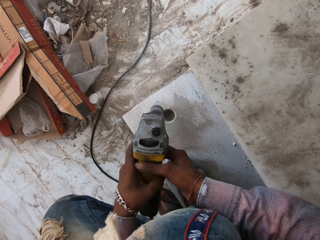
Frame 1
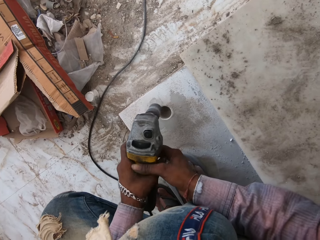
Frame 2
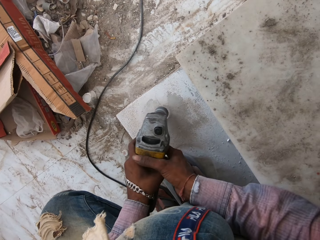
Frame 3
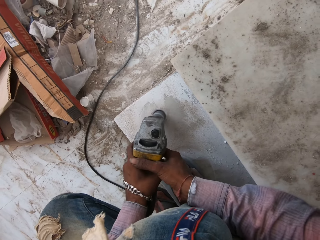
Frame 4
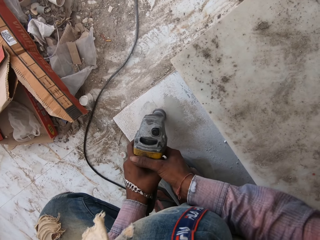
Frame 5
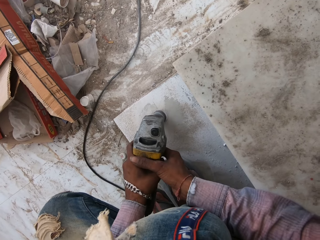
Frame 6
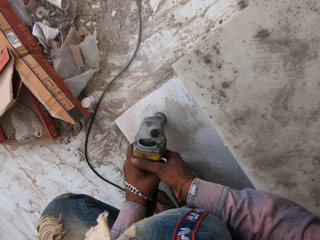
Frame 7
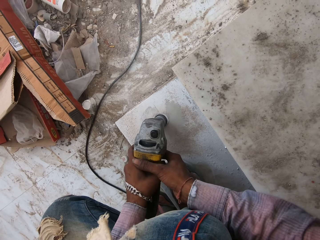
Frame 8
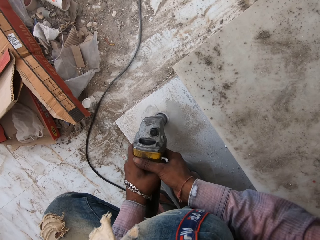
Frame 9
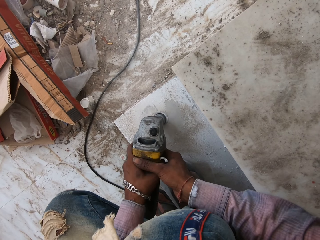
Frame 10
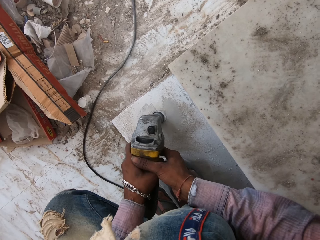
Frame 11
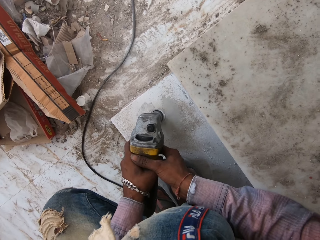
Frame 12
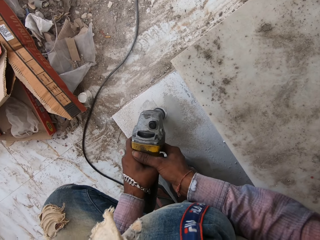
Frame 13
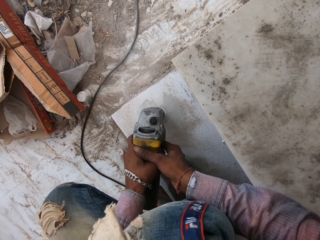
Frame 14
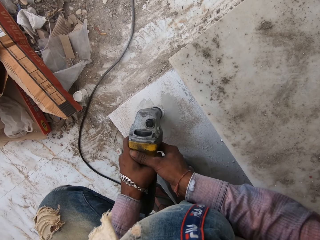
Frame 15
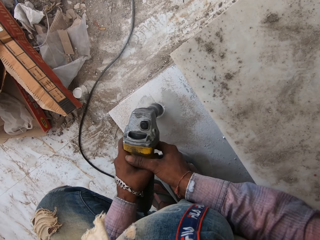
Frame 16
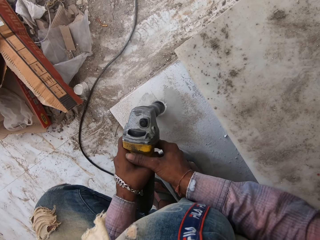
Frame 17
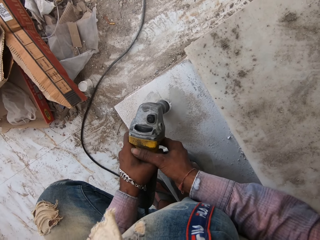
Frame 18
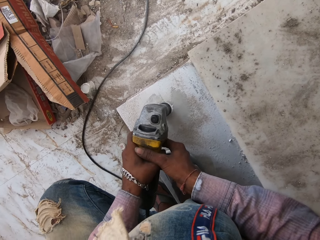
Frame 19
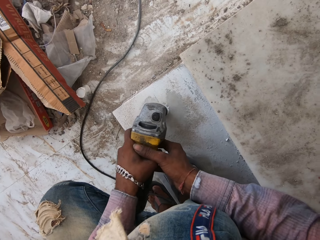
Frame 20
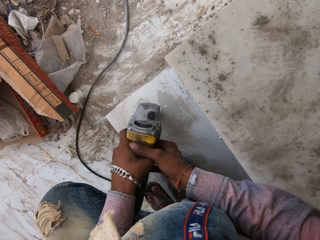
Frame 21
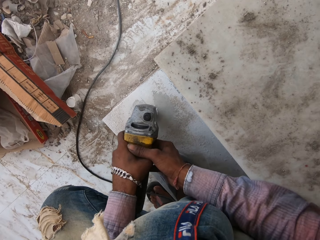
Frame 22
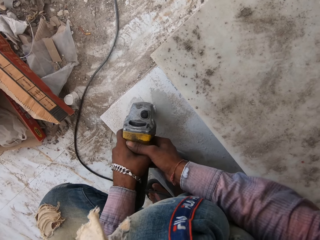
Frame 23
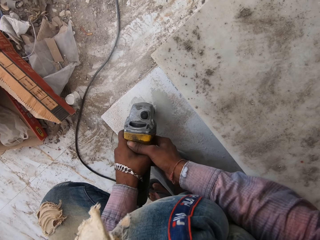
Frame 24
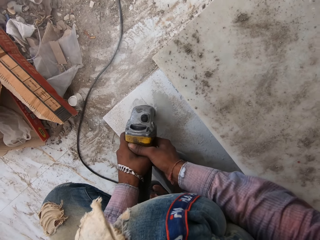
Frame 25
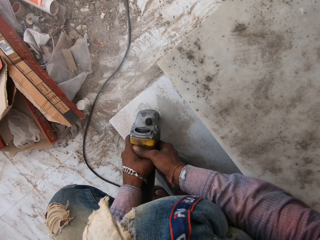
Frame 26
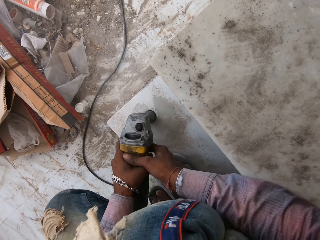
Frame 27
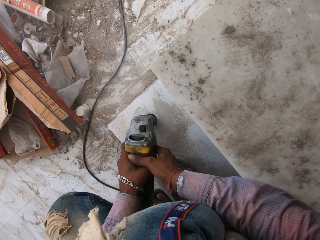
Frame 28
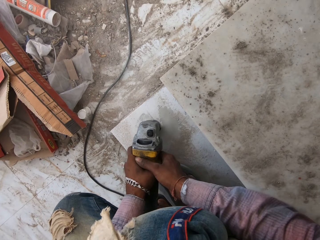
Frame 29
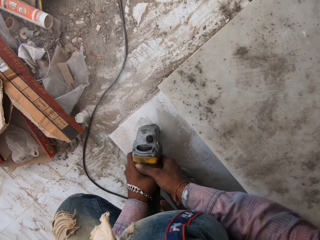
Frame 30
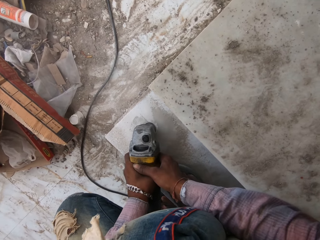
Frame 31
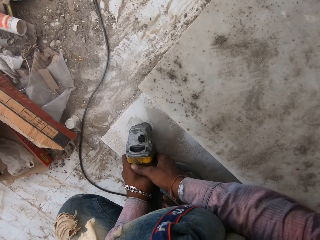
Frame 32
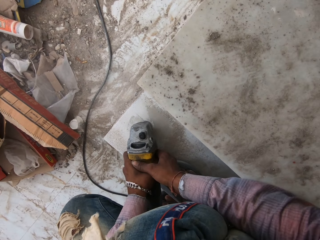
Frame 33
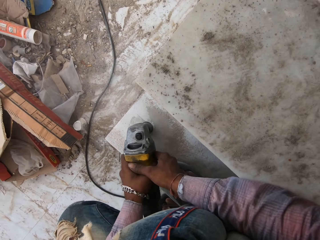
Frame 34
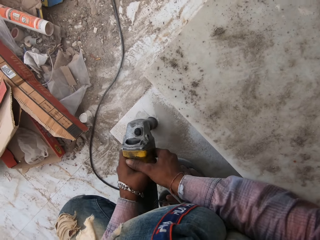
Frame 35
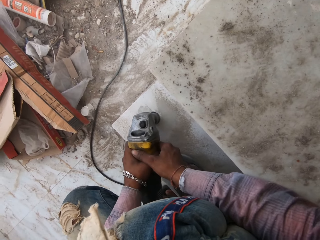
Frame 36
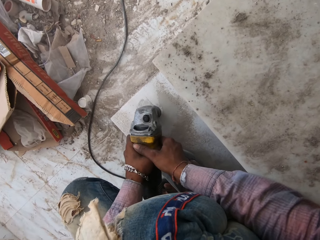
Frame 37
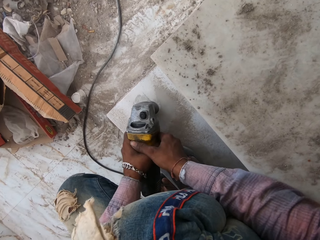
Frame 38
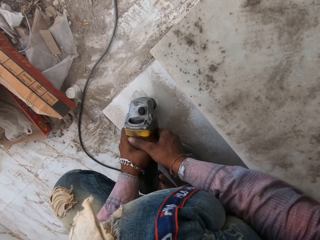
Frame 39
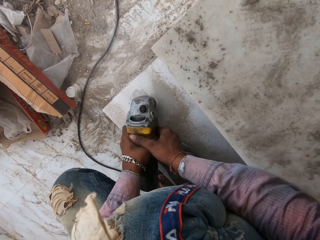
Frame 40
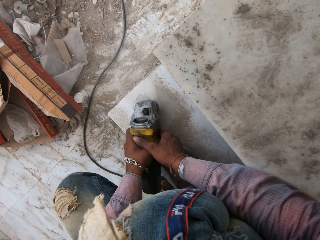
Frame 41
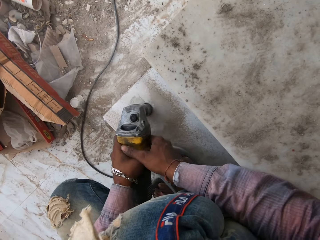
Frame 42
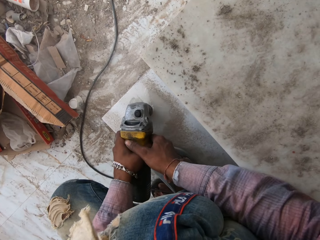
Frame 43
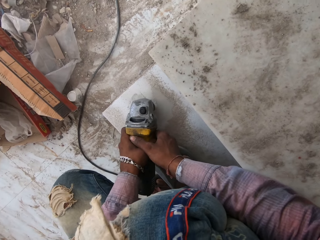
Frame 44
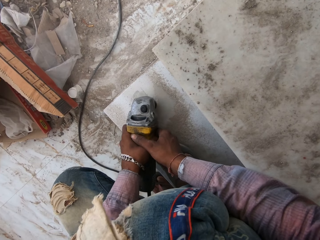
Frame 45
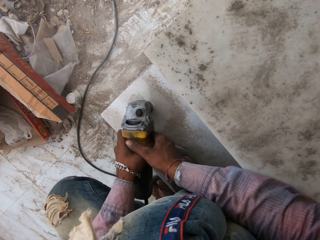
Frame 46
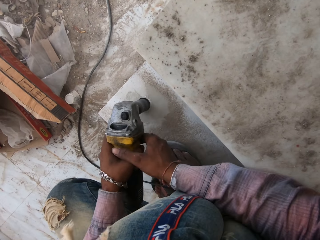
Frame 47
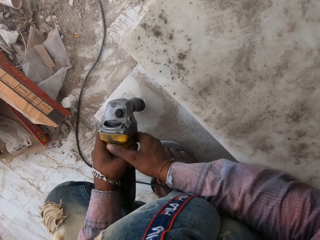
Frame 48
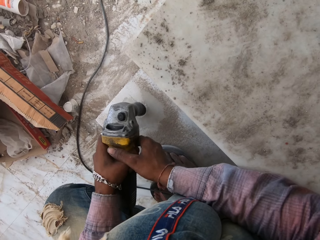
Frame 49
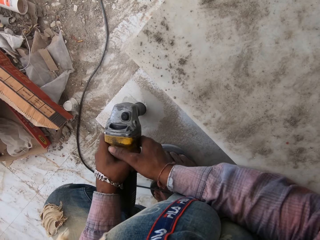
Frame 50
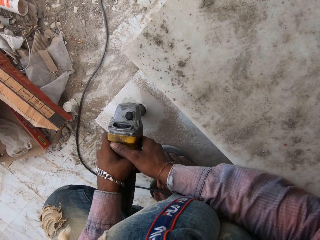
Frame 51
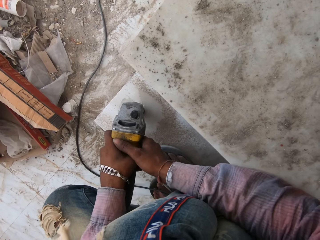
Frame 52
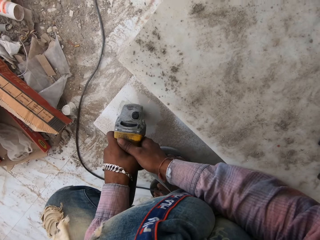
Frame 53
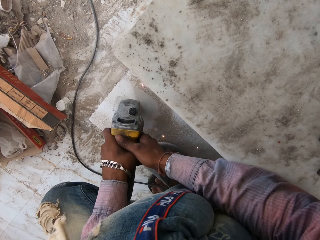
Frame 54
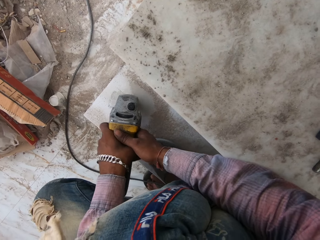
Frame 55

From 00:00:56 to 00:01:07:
The camera wearer drills a hole on the floor or stringer of the stairs with a drilling machine.

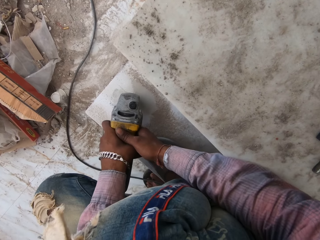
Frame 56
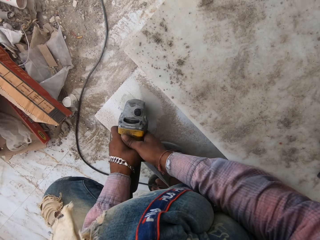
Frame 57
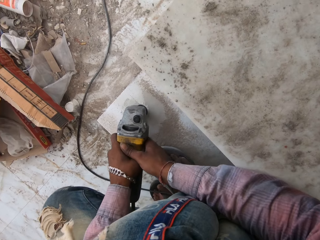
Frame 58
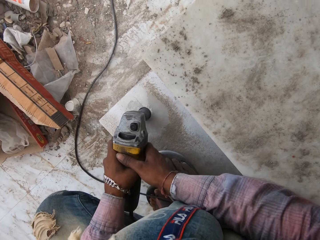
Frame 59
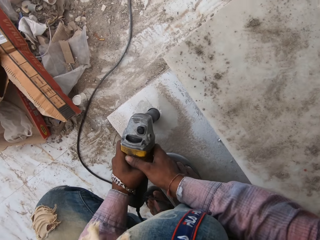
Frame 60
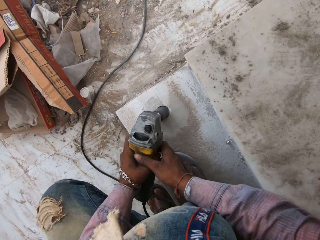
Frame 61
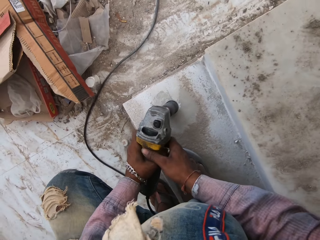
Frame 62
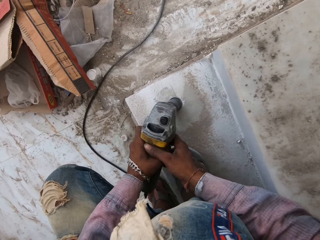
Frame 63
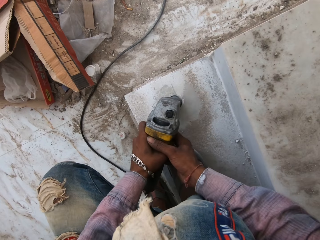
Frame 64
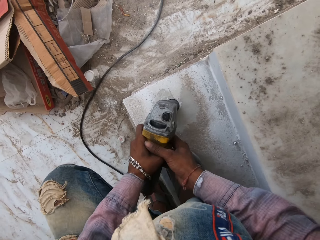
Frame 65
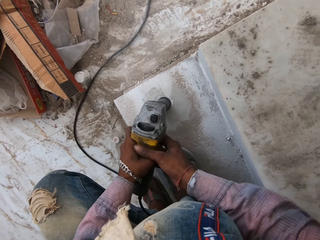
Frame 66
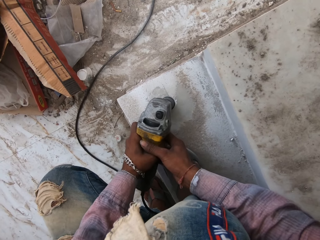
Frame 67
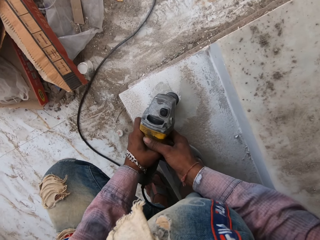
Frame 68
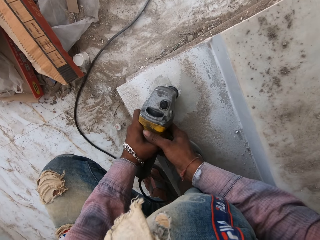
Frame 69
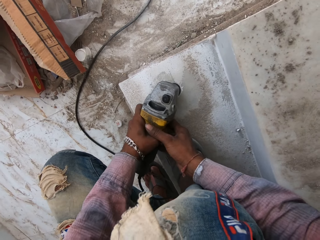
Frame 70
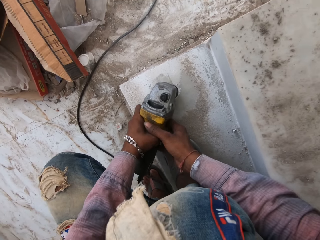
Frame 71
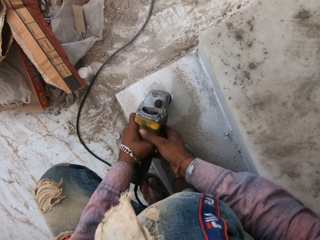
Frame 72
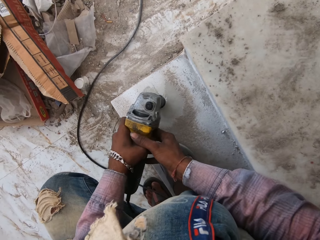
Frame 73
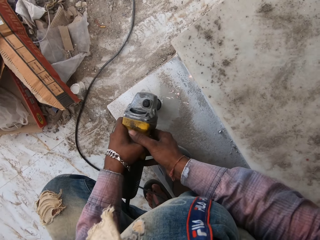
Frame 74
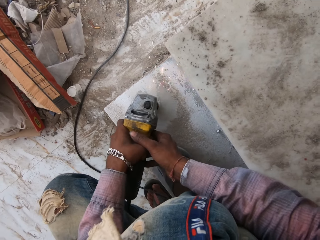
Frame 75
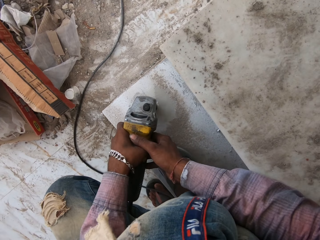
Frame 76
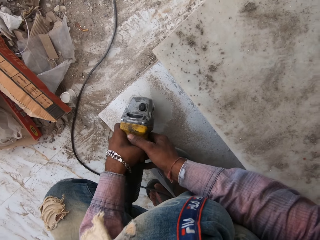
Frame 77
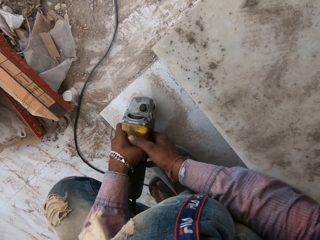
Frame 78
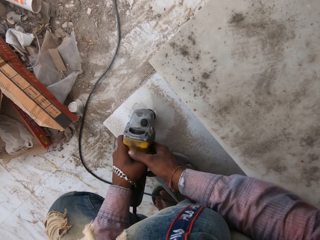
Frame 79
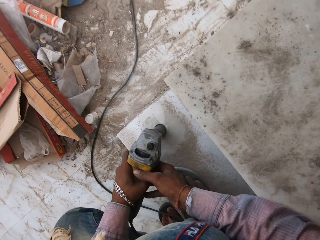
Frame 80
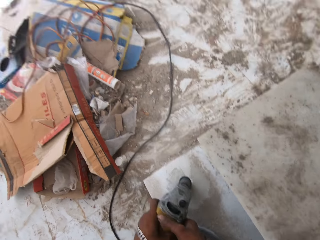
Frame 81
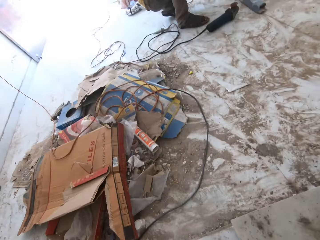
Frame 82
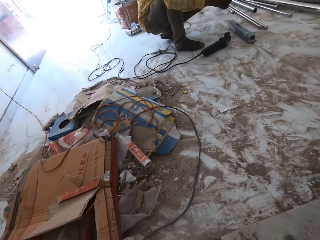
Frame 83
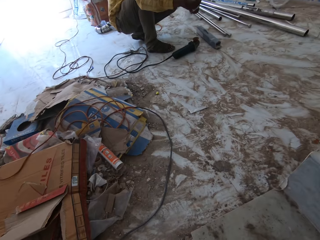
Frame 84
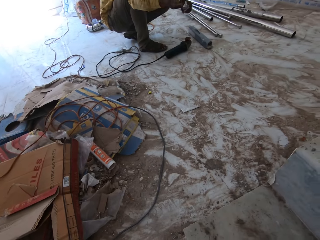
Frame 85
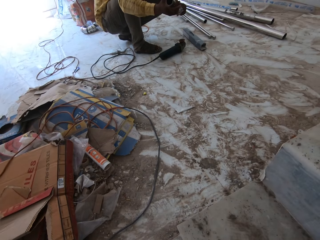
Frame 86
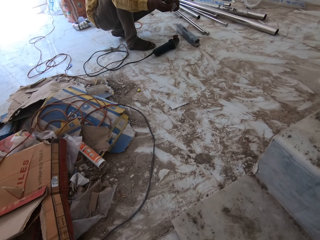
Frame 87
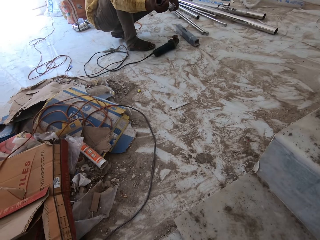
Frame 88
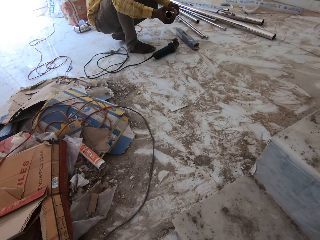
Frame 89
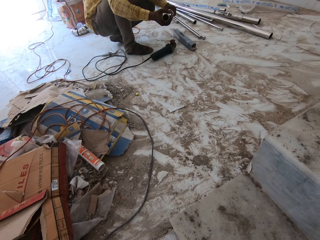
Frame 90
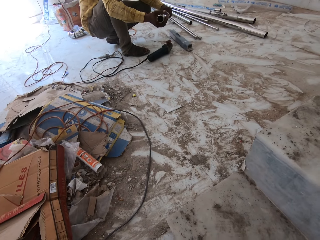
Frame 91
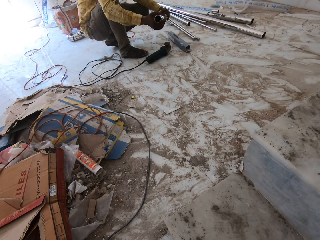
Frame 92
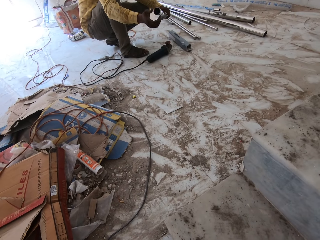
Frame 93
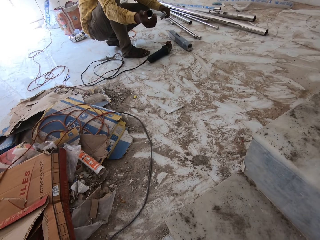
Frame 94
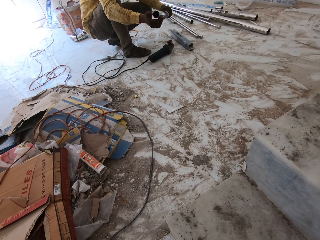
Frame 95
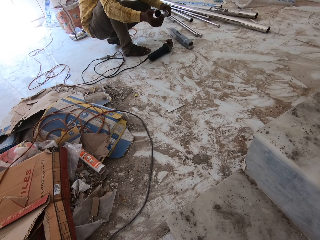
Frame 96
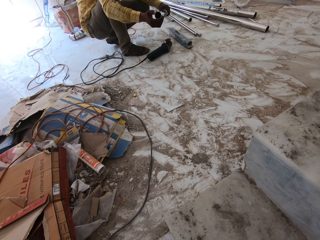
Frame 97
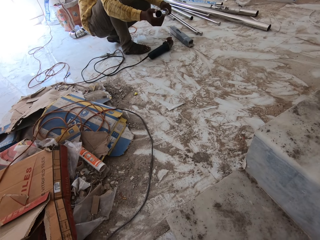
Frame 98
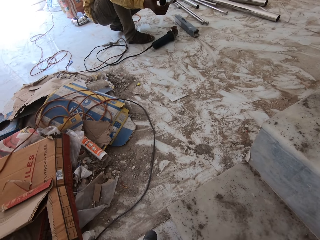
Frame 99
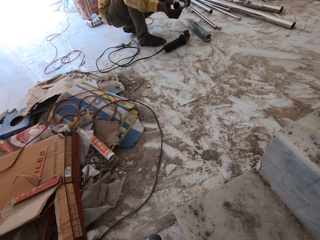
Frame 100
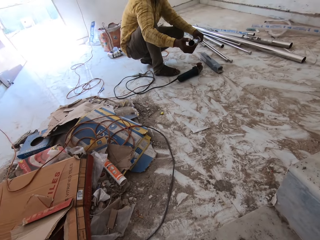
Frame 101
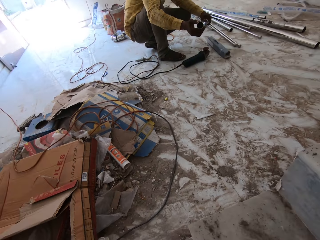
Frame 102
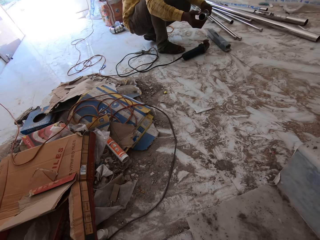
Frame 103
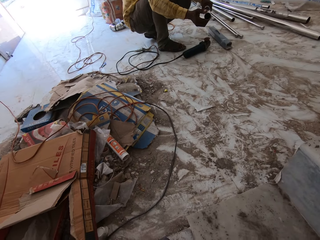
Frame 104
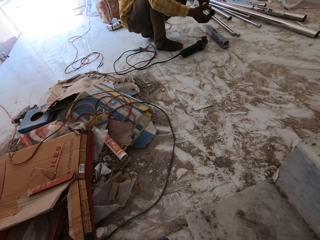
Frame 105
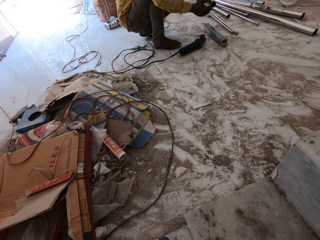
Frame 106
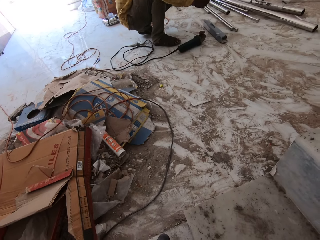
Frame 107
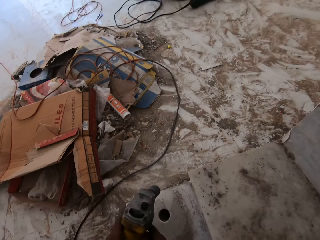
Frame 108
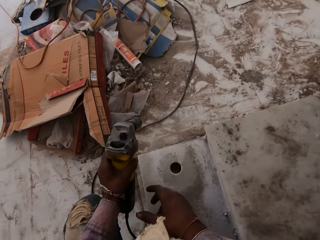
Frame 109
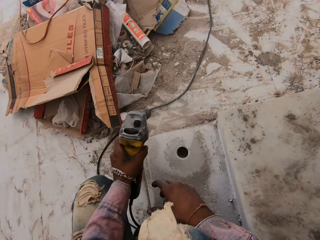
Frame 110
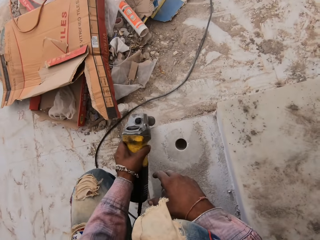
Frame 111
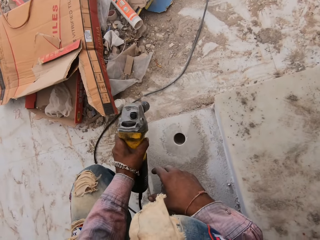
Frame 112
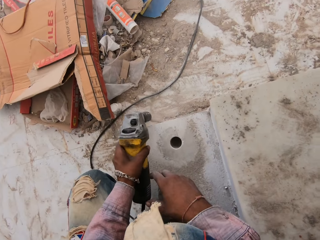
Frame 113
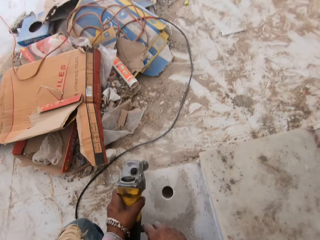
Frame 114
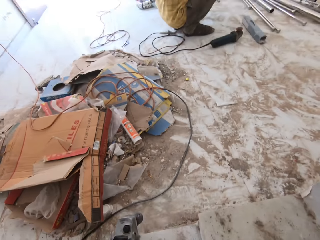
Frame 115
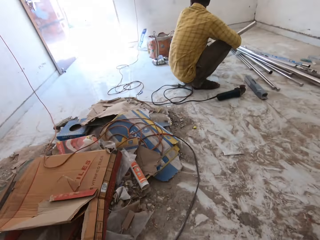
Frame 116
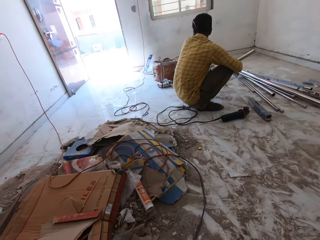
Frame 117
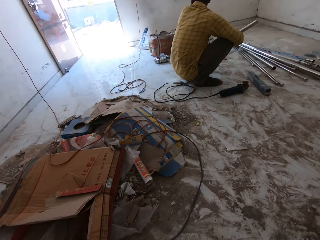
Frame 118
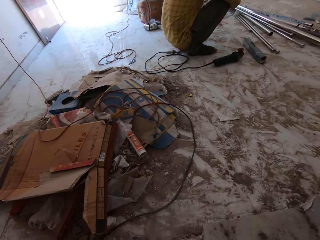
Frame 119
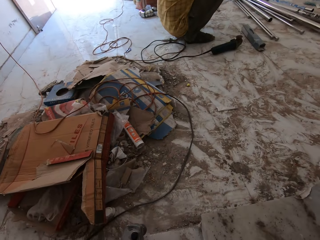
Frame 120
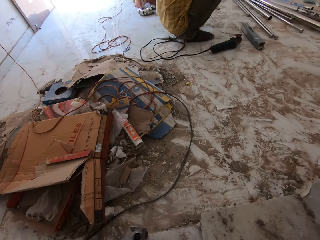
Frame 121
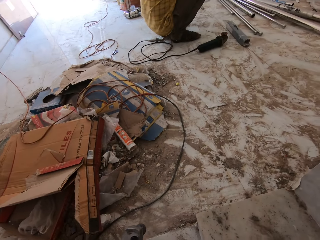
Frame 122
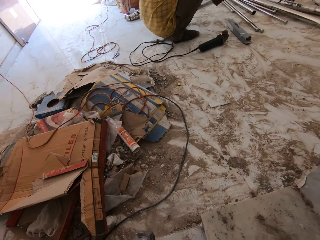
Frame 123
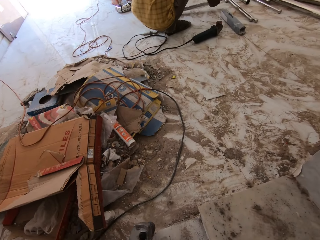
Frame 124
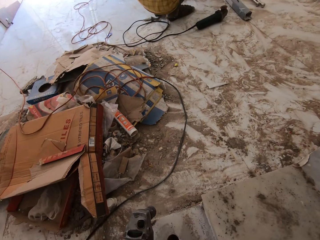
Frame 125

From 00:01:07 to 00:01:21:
The camera wearer looks around in a room. They look around the building. A man holds a metal pipe. The camera wearer interacts with the man. They remove cement from a drilling machine.
